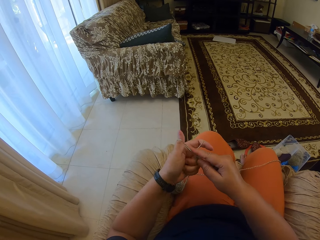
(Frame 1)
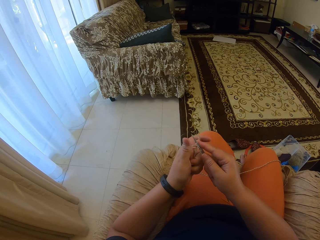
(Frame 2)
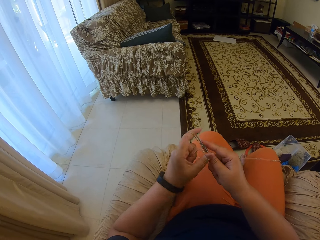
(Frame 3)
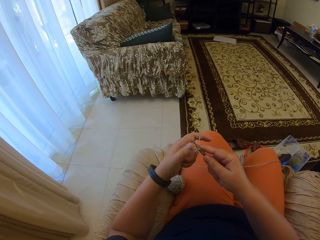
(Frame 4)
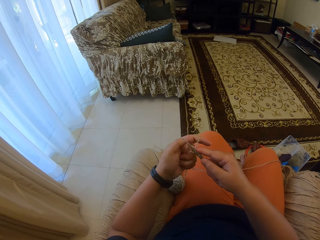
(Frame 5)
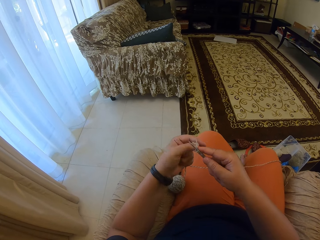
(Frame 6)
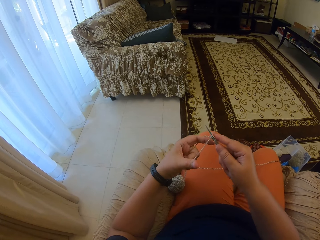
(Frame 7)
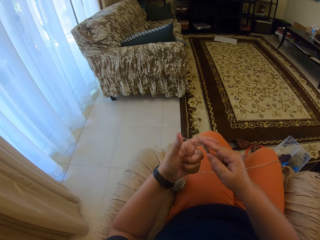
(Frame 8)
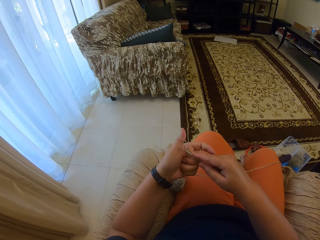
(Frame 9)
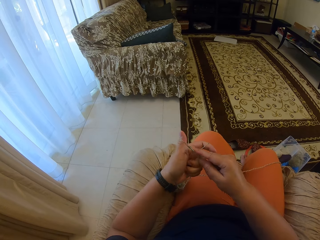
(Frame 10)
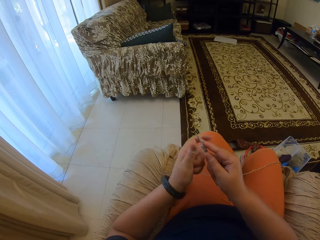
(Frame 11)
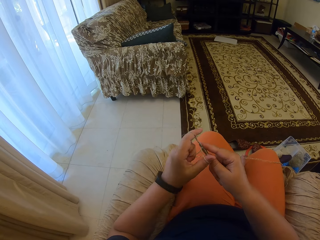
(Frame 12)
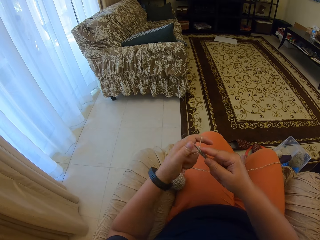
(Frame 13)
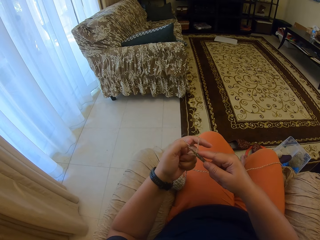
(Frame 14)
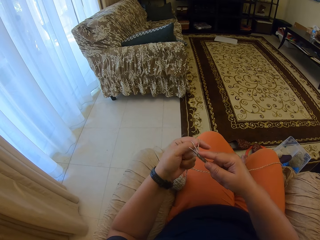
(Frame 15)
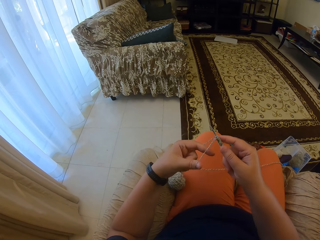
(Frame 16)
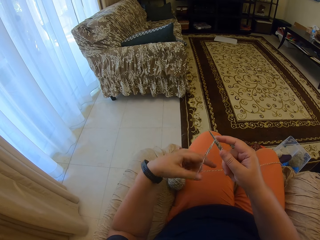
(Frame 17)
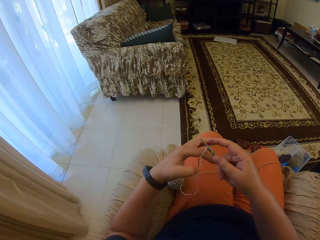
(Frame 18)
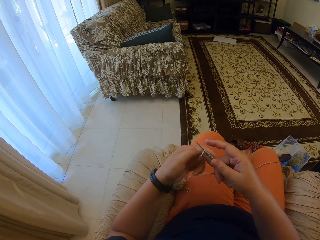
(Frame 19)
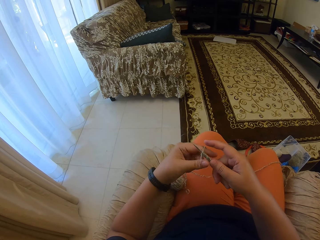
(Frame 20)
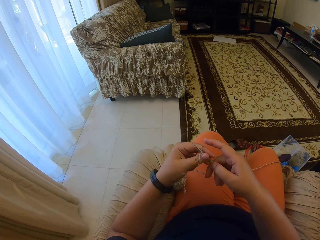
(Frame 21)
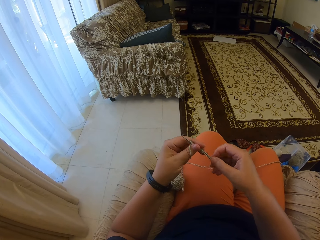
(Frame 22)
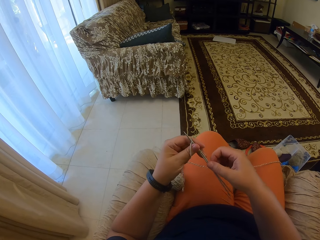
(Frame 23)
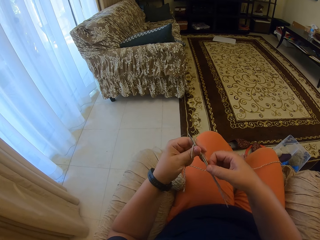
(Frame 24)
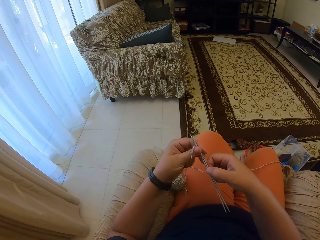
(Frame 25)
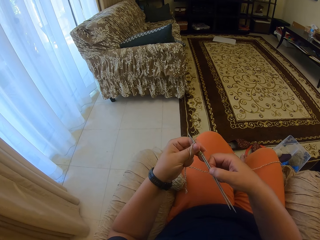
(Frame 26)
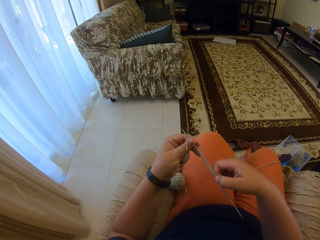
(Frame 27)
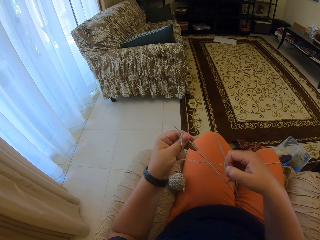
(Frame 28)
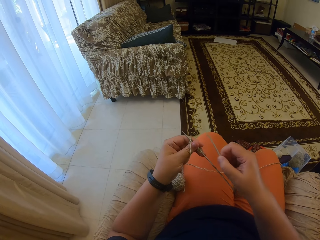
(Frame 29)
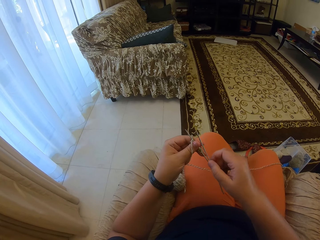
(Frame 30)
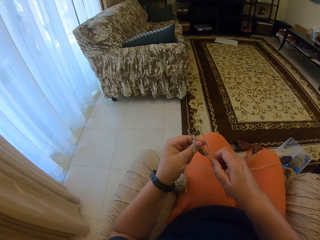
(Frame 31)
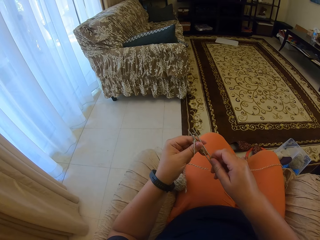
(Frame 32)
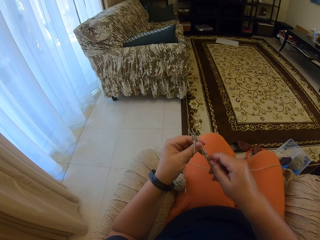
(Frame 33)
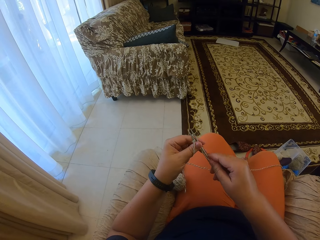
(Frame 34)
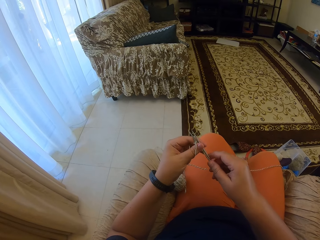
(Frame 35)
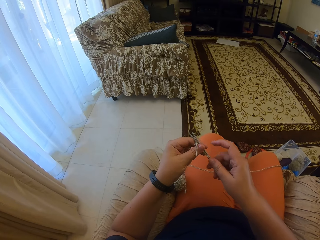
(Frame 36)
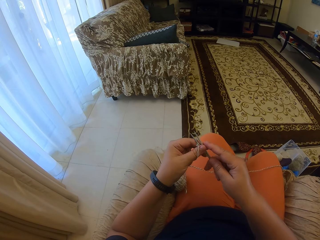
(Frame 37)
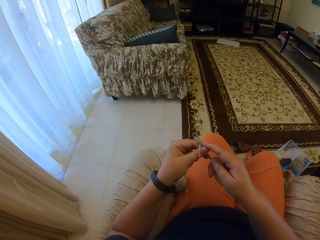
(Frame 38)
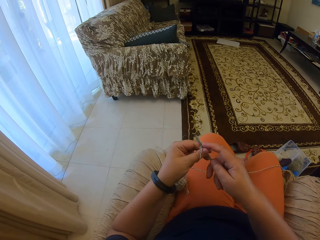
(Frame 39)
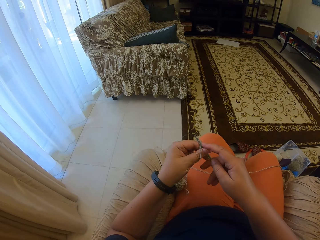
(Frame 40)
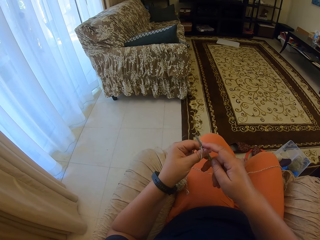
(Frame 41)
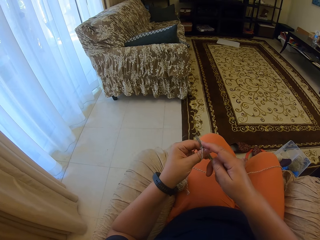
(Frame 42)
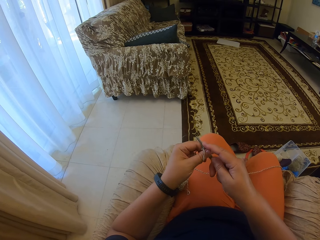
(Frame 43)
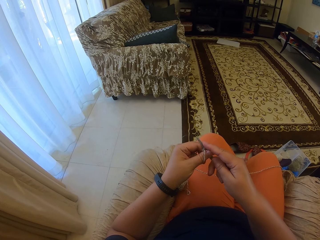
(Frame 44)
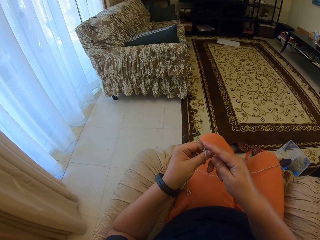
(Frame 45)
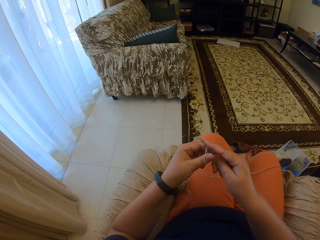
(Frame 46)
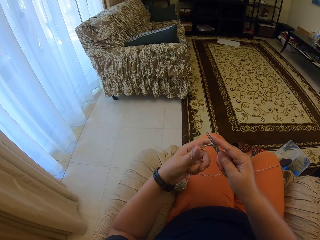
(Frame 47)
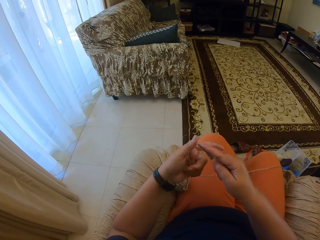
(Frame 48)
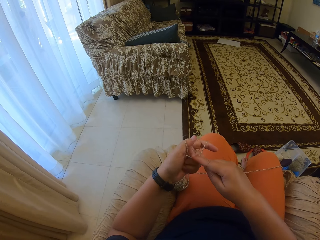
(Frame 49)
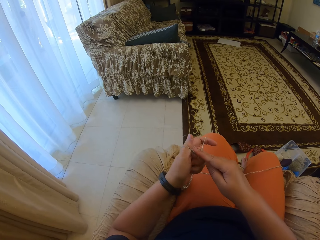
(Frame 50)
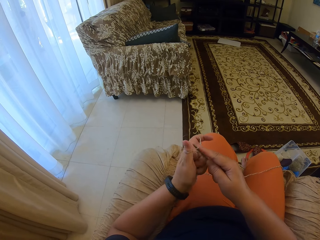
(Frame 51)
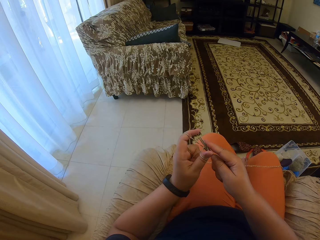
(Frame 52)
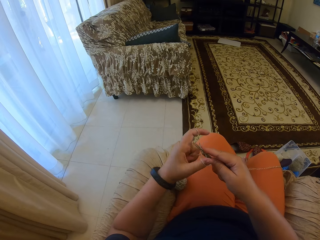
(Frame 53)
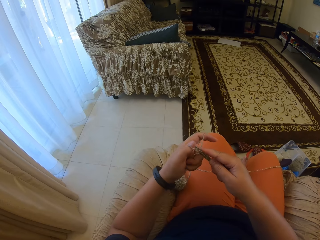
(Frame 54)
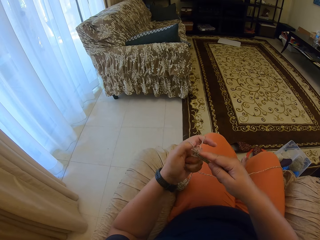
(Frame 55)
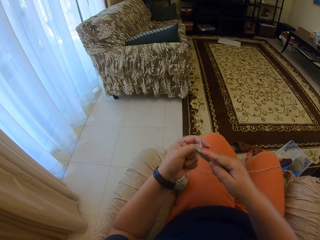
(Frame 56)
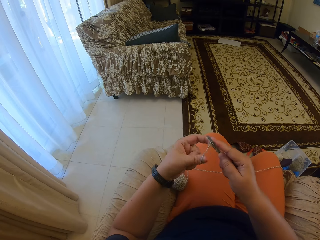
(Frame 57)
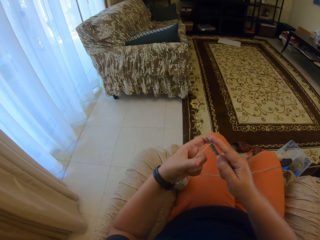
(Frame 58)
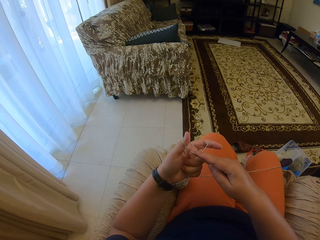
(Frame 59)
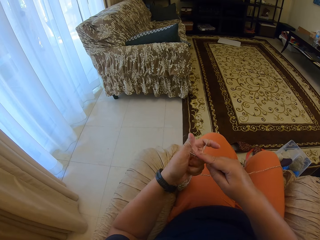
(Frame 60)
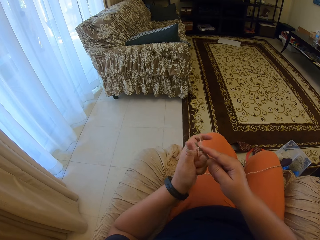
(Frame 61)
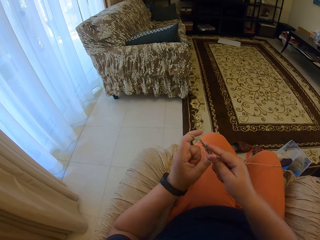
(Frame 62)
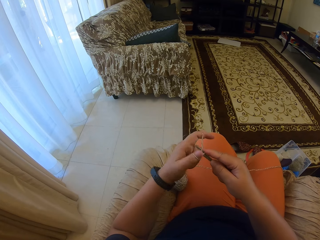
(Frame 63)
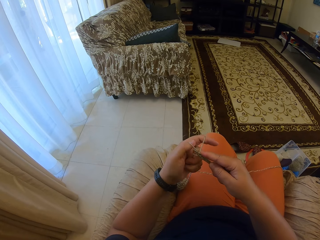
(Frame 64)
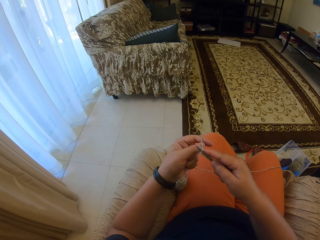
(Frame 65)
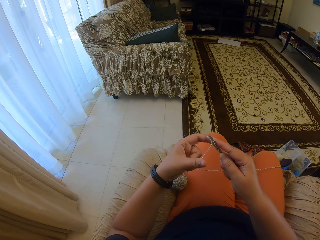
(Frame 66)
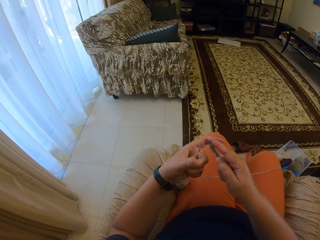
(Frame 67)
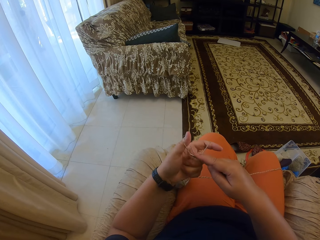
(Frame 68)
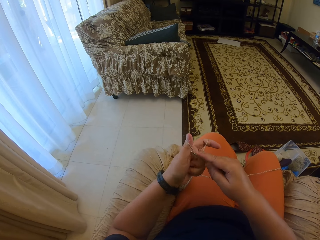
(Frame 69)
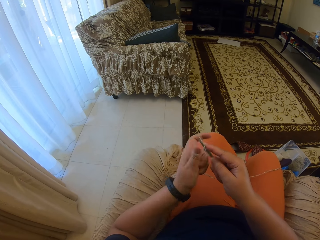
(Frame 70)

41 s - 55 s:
The camera wearer stretches knitting thread. They remove one knitting needle. They hold the knitting needle well. They knit a fabric.

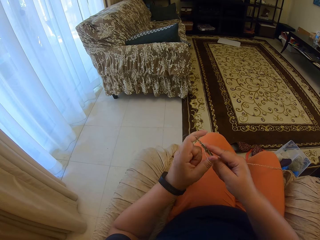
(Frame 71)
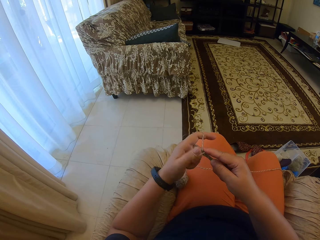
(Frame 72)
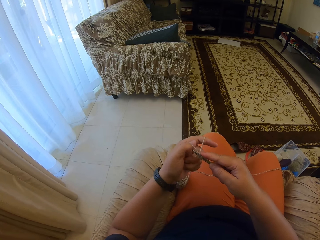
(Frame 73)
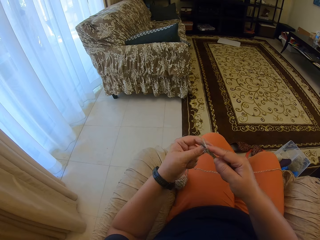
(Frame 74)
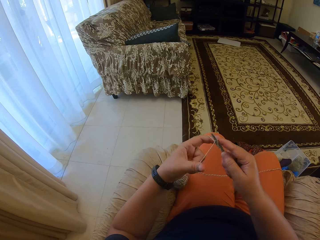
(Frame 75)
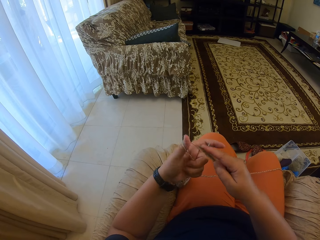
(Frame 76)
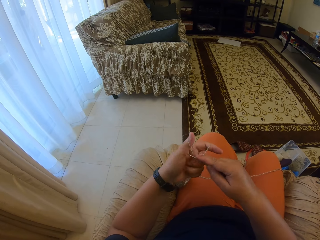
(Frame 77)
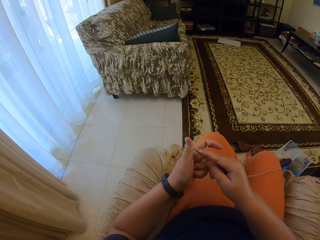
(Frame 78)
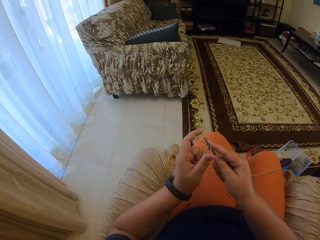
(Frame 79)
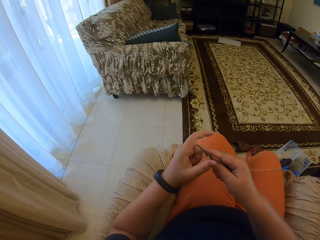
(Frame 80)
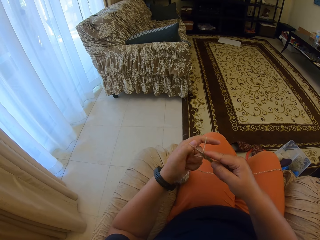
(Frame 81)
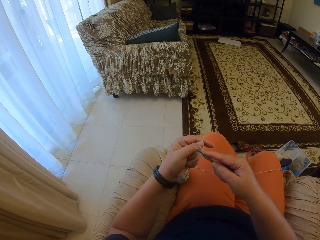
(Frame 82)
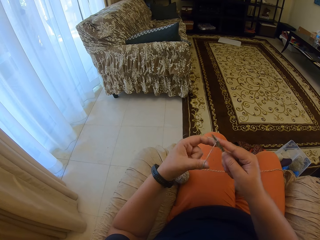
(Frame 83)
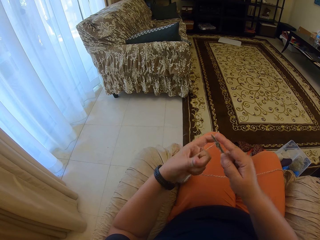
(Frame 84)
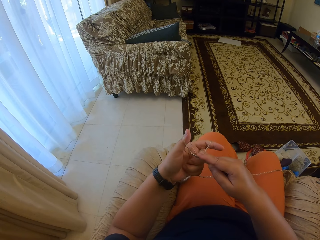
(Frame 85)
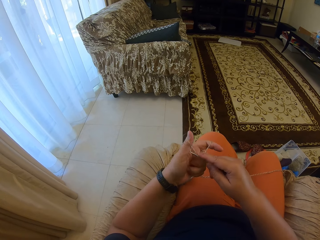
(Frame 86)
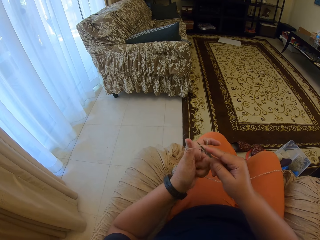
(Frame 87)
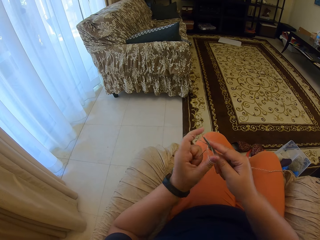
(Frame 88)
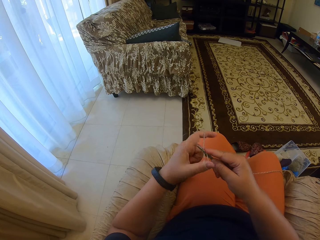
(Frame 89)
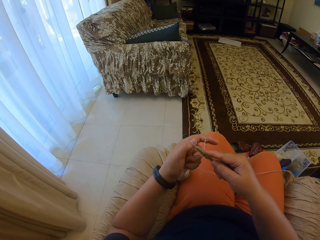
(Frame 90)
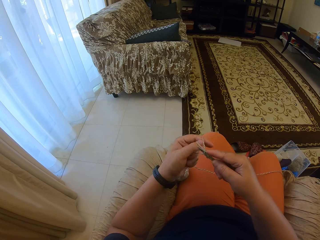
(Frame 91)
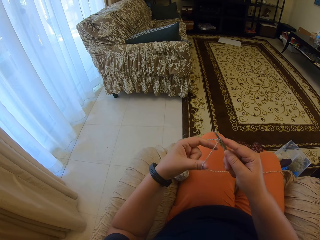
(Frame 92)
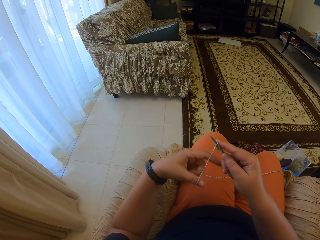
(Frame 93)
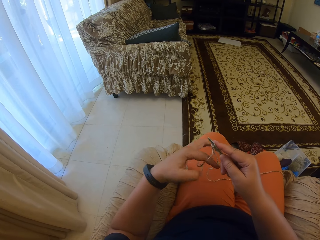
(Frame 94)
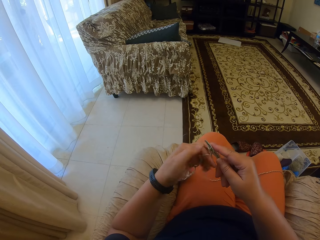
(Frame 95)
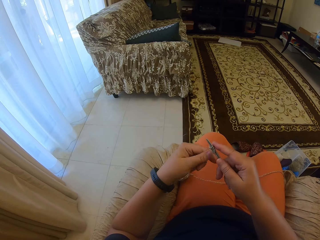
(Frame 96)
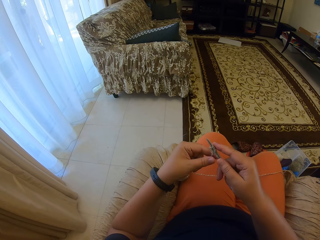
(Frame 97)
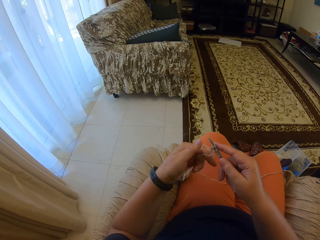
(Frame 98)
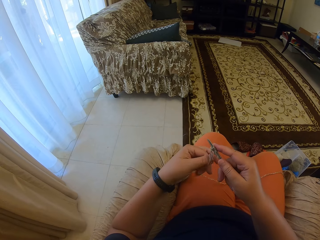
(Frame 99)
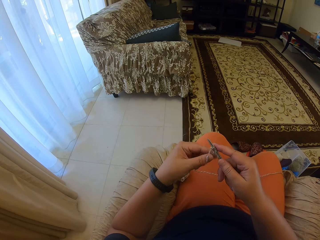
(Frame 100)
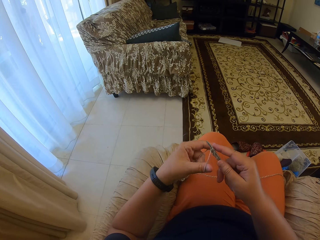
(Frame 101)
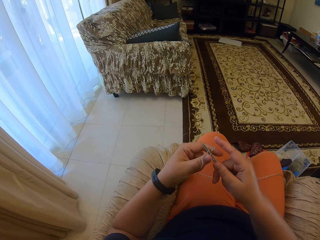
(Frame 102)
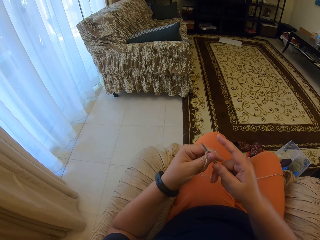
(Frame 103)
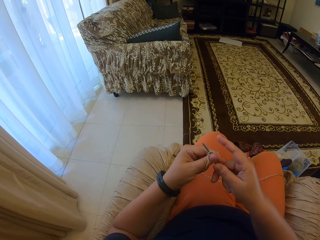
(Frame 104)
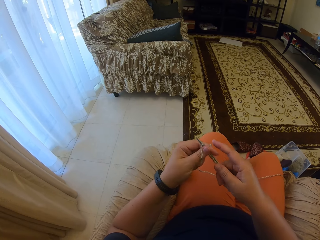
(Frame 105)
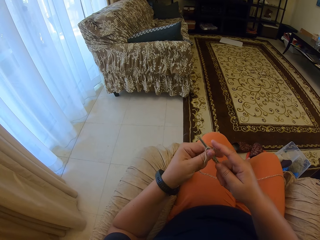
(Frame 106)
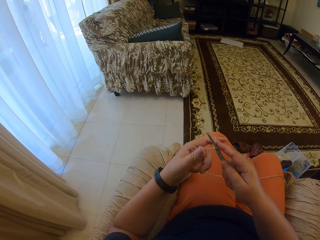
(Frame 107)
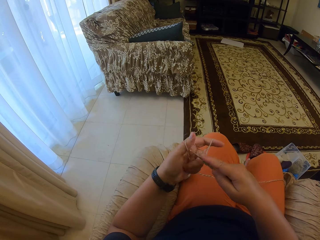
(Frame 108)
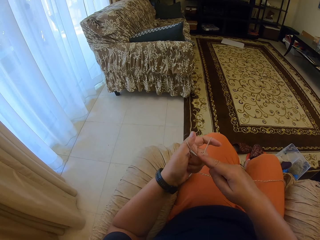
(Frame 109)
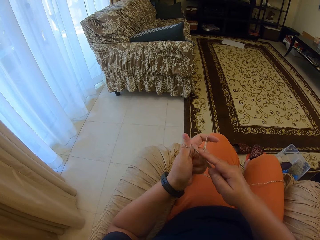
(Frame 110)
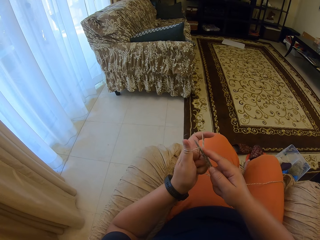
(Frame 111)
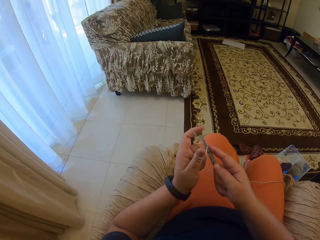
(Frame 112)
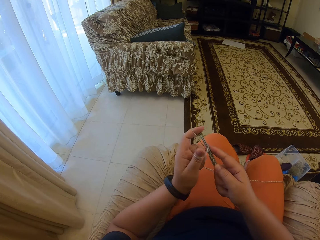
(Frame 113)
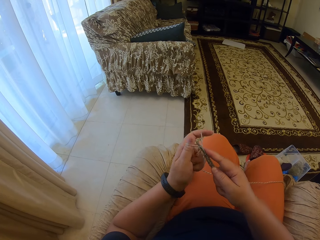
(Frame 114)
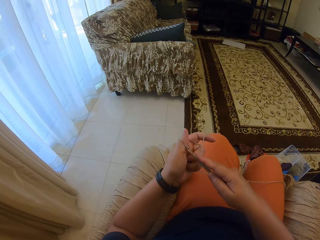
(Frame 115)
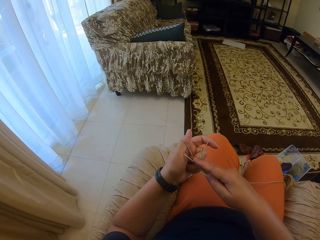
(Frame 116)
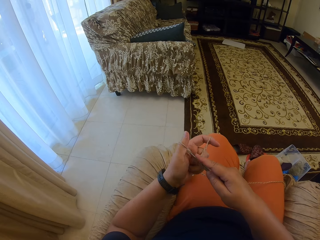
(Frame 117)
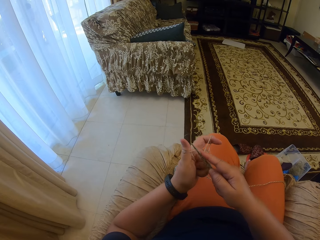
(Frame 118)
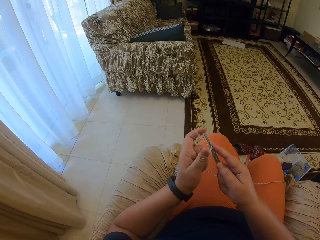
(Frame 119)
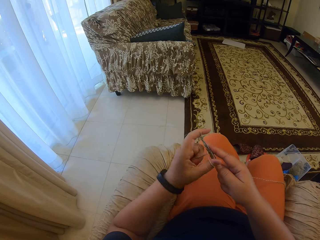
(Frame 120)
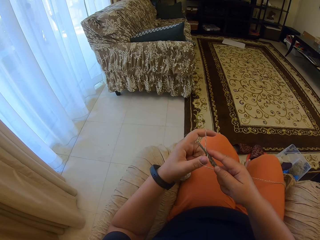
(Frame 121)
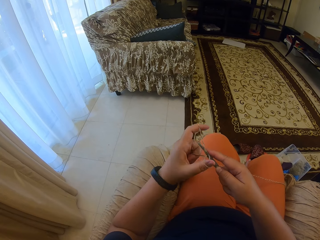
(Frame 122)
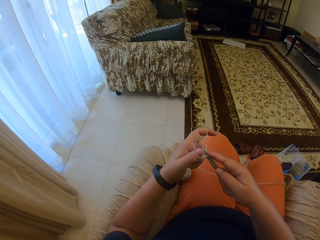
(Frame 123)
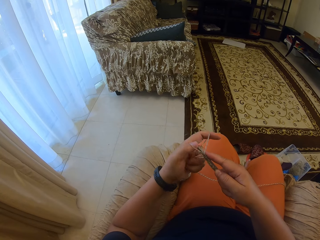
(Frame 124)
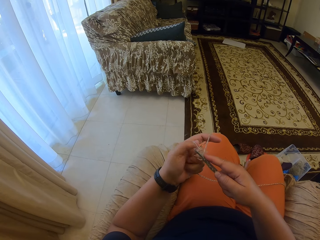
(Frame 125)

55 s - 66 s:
The camera wearer stretches the knitting thread. They adjust the knitting needles. They knit the fabric.
